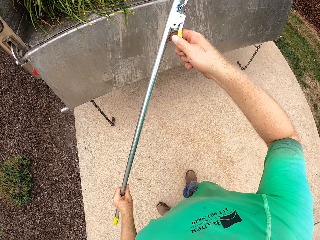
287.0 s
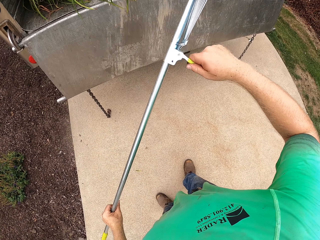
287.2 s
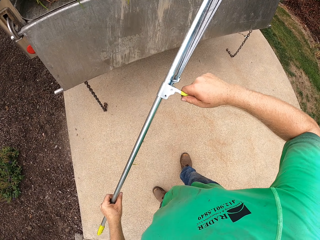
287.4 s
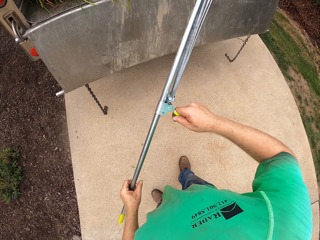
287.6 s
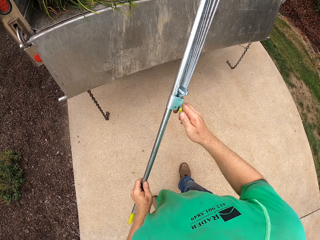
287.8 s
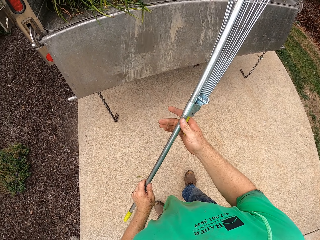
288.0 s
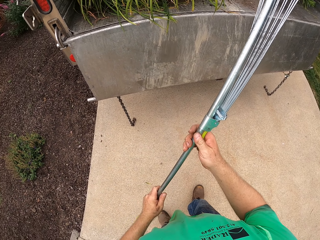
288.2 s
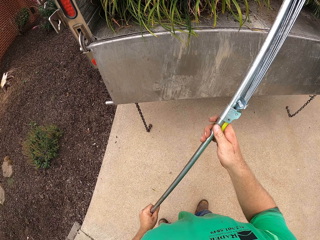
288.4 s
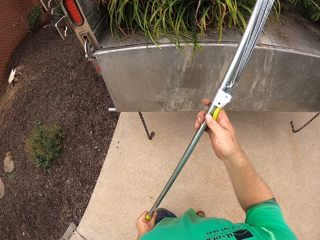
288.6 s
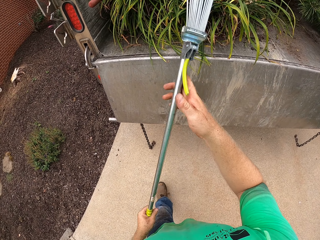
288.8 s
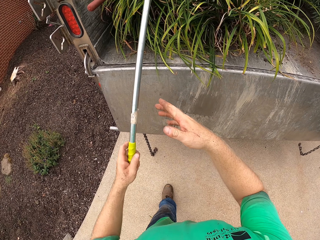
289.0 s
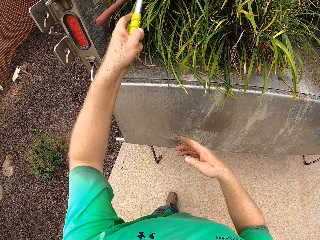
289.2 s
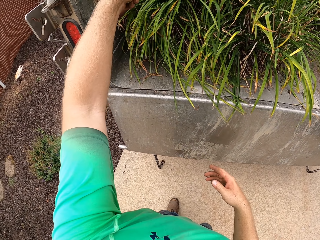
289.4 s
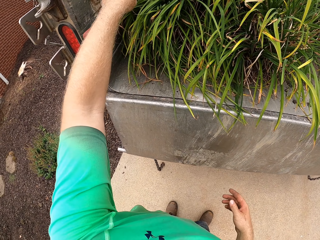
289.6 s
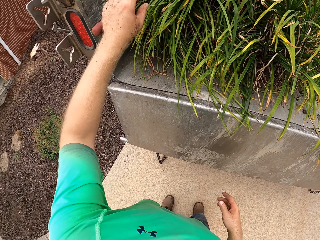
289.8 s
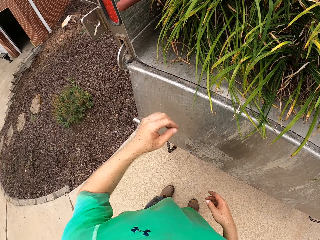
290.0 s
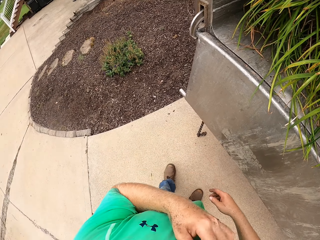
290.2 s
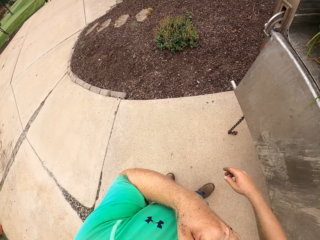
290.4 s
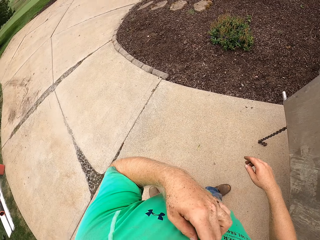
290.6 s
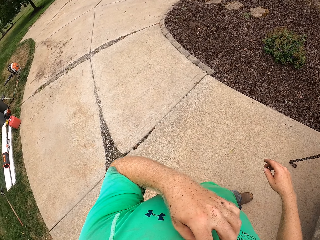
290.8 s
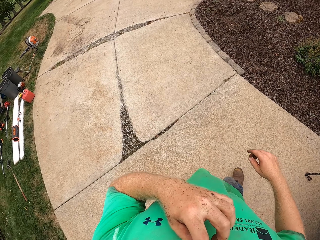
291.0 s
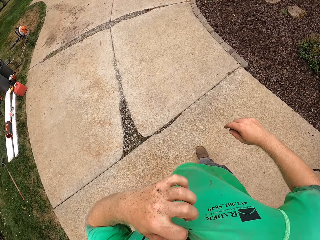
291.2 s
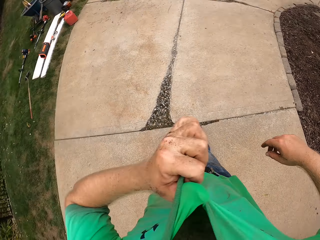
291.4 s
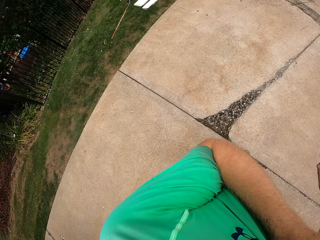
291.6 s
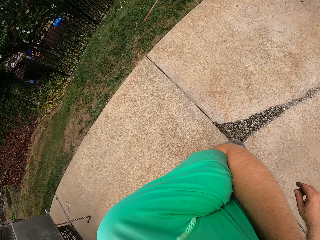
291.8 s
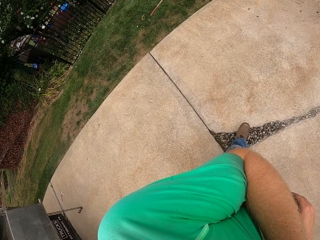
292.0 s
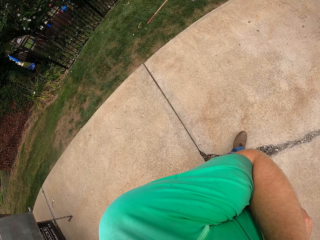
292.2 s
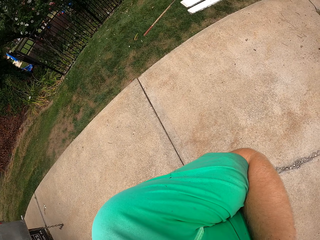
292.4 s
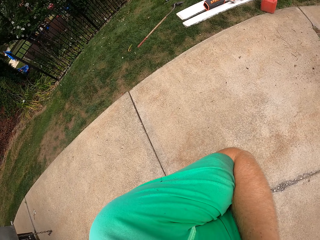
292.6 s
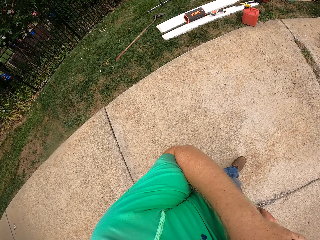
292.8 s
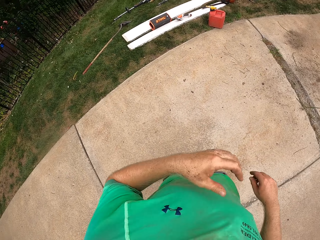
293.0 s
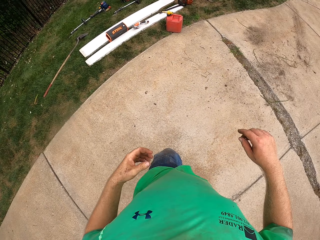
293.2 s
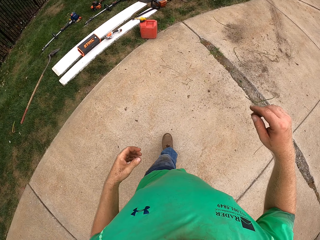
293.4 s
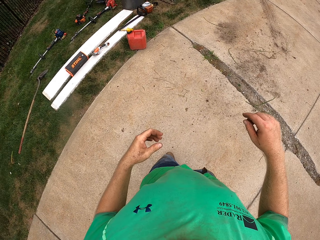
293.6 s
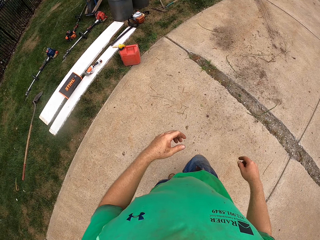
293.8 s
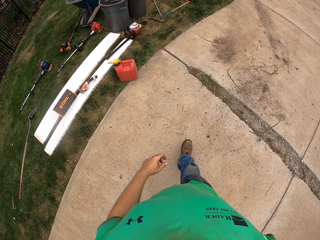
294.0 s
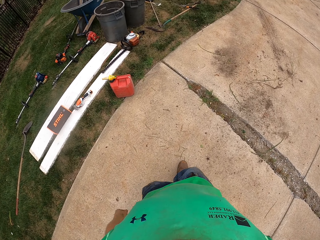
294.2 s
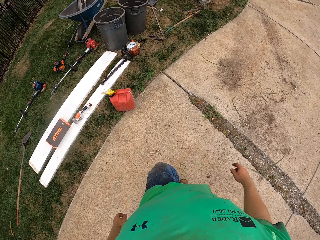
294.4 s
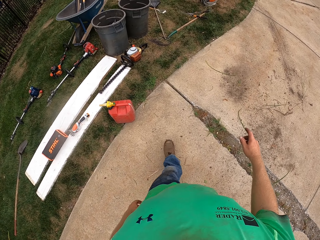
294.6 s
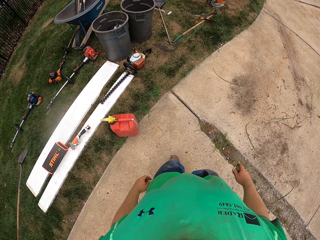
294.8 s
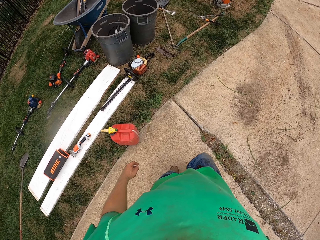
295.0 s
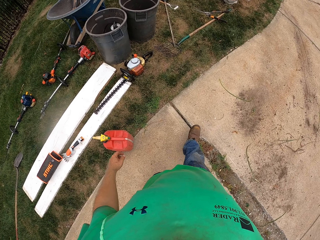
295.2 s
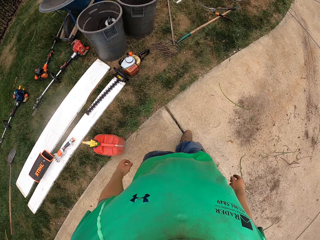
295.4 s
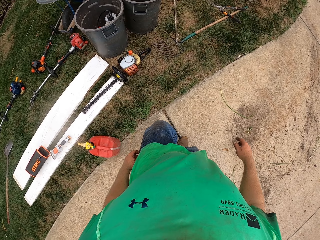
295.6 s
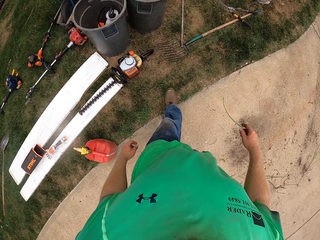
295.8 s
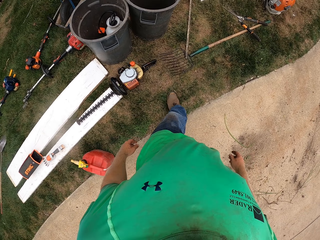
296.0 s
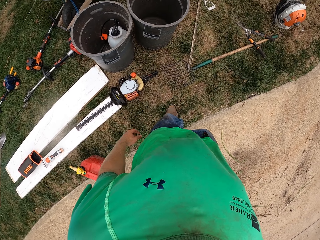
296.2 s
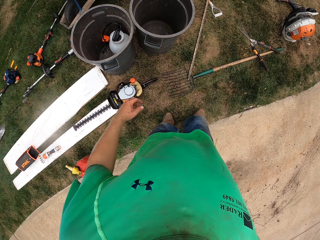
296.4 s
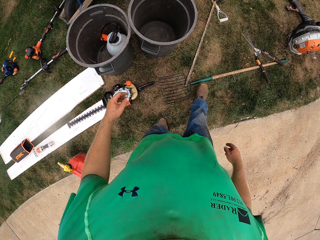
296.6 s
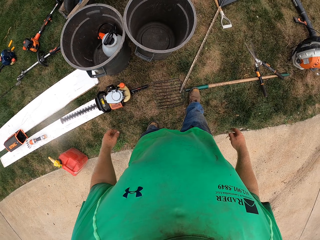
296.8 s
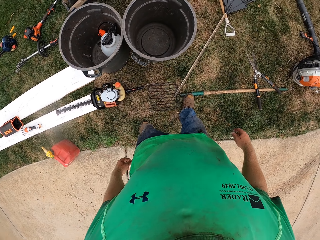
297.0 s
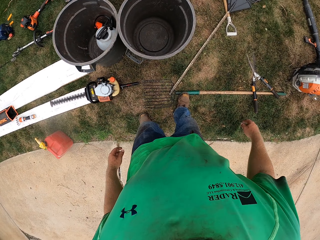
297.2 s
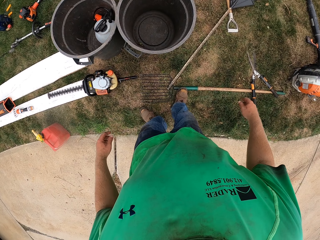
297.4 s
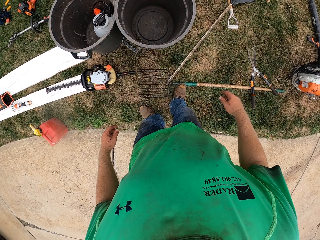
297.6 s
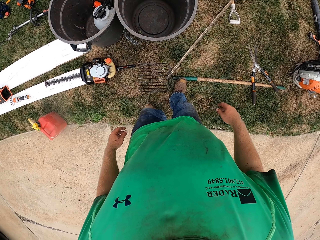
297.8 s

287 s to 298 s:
The camera wearer adjusts a lever on the picker in his left hand with his right hand. He places the picker in his left hand into the truck. He adjusts his shirt with his left hand. He turns around, lifts a hand, and walks around.

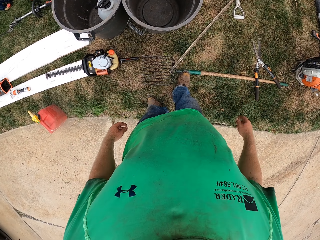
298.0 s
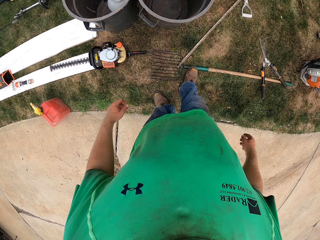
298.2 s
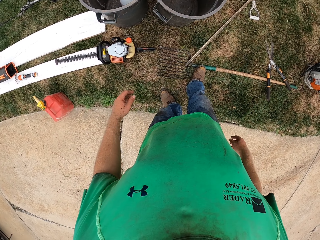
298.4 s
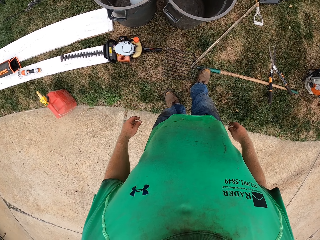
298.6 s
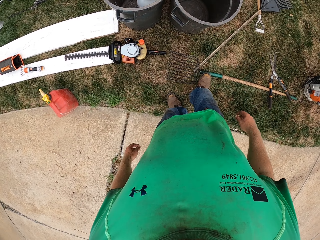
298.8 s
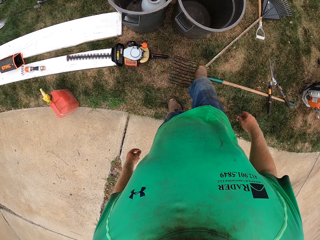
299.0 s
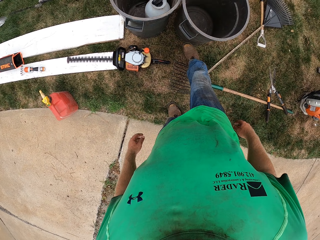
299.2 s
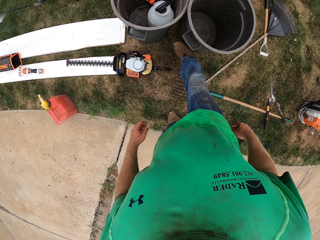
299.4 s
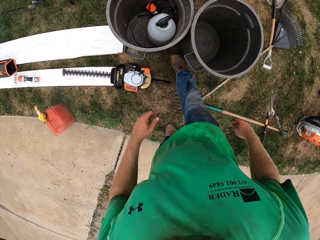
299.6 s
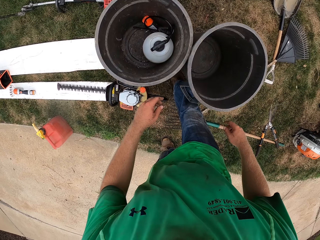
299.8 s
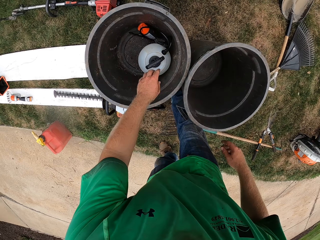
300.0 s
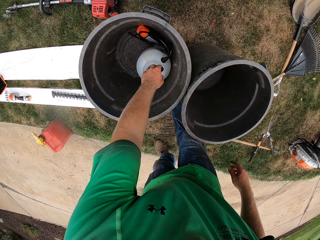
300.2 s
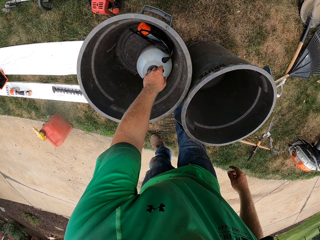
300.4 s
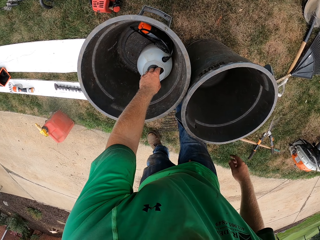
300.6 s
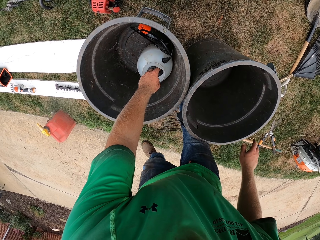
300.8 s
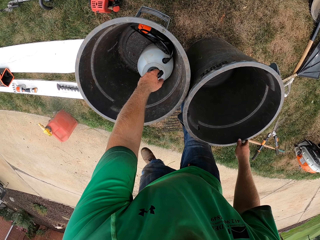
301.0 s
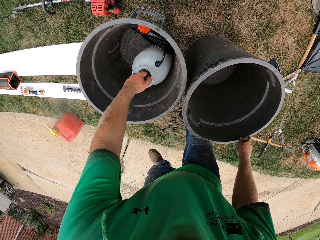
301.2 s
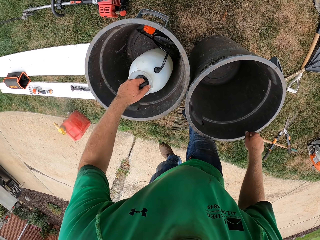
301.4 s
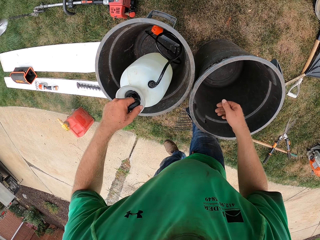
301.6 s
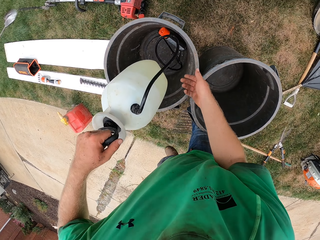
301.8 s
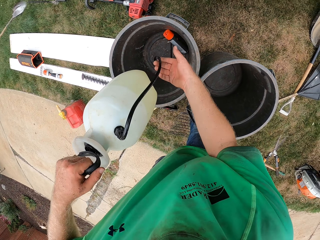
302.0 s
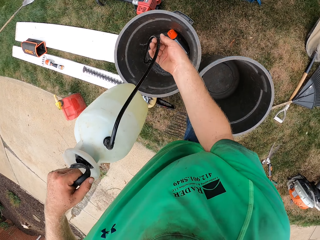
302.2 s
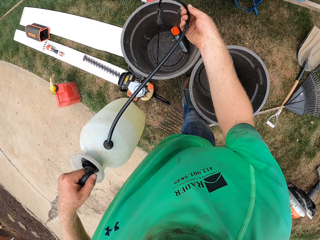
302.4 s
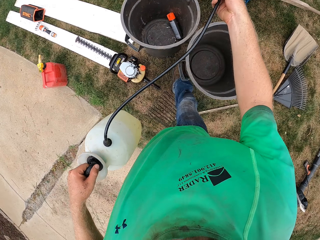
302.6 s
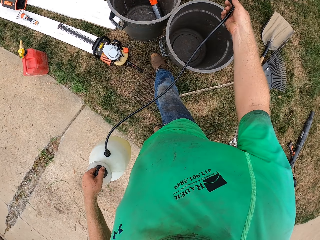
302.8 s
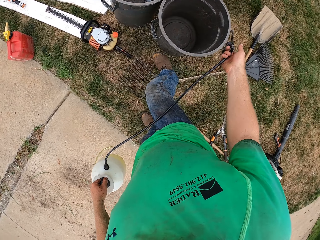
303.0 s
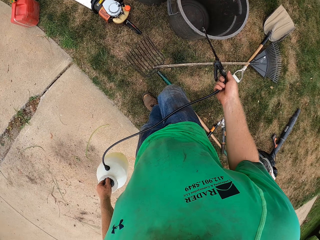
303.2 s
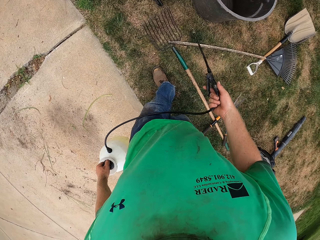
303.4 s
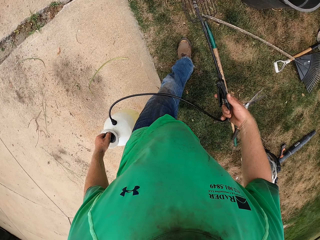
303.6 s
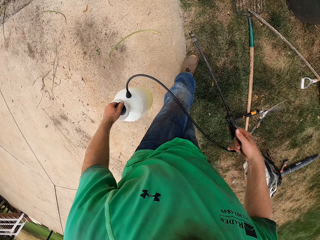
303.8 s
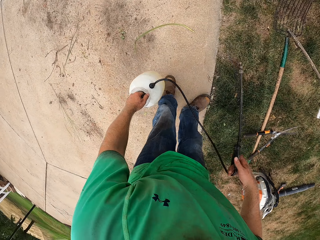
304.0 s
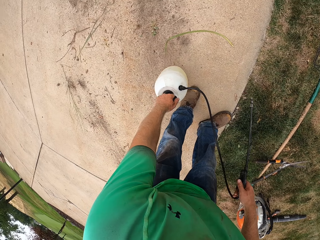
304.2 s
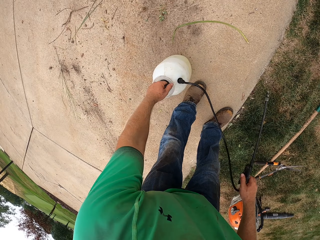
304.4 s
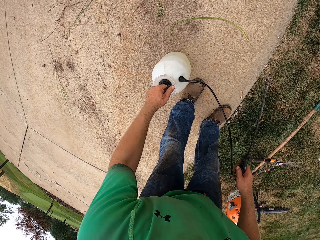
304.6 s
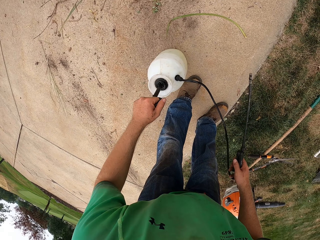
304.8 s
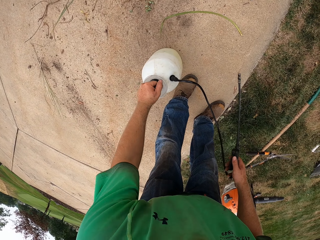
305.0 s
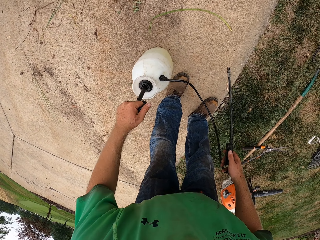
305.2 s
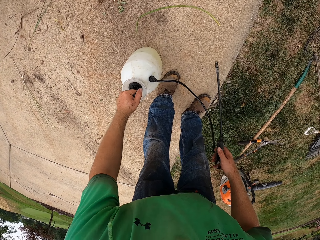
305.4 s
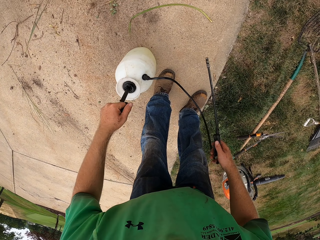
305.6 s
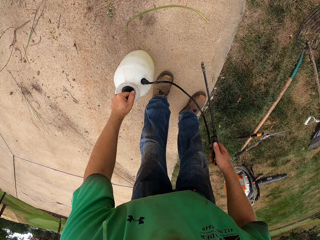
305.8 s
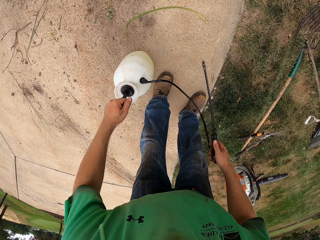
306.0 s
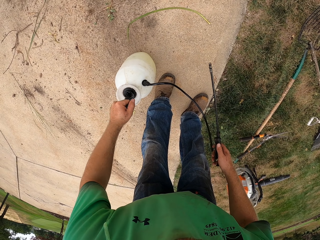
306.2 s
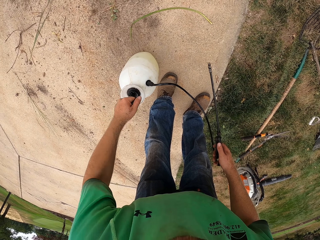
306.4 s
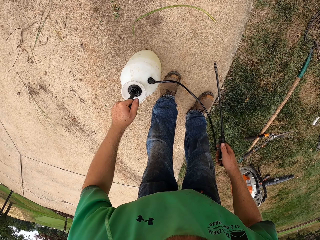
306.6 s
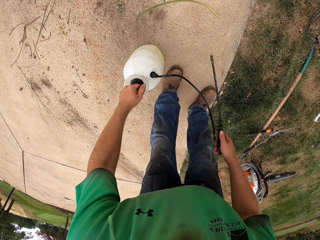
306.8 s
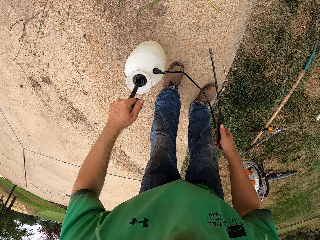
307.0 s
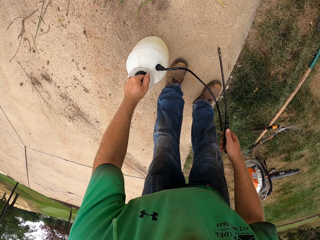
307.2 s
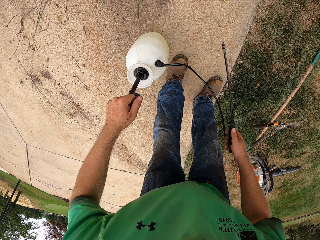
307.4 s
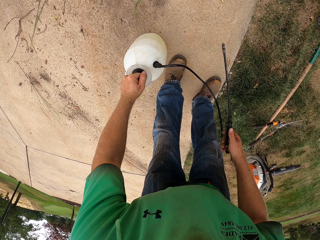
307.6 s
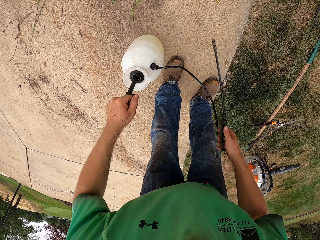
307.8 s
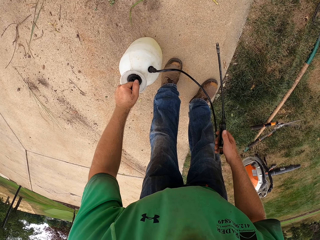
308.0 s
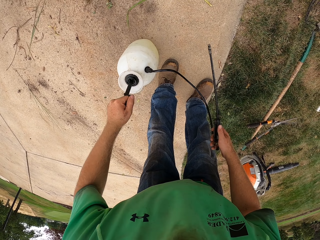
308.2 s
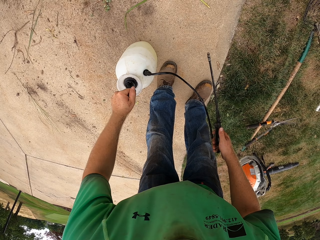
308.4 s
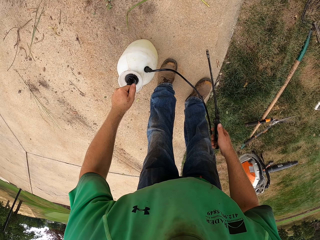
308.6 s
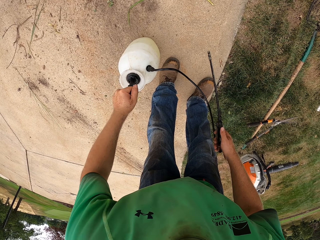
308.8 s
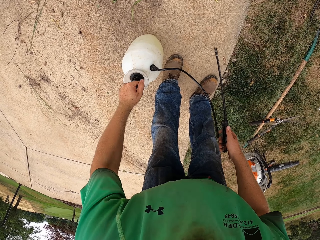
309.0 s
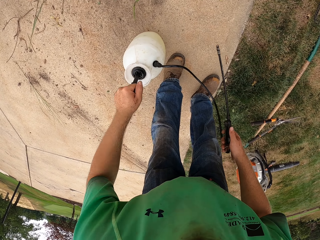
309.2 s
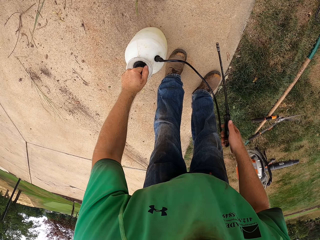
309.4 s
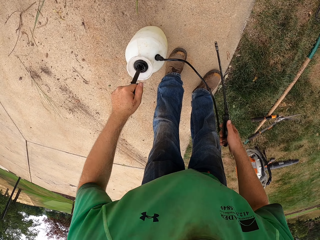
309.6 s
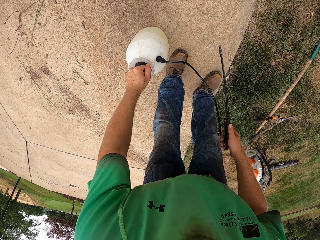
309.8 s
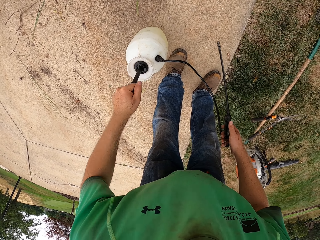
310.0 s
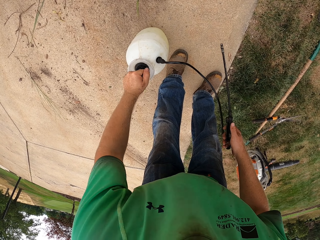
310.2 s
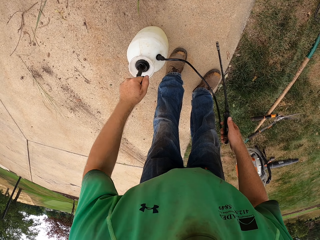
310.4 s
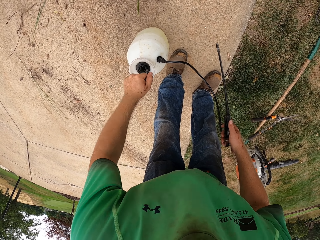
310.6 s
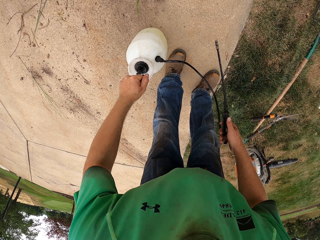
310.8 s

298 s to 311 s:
The camera wearer picks up a pressure sprayer from a bucket on the ground with his left hand. He holds the hose of the pressure sprayer in his left hand with his right hand. He places the pressure sprayer in his left hand on the ground. He pumps the pressure sprayer on the ground with his left hand.
